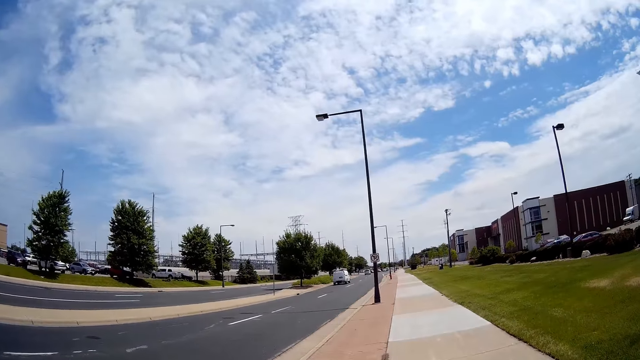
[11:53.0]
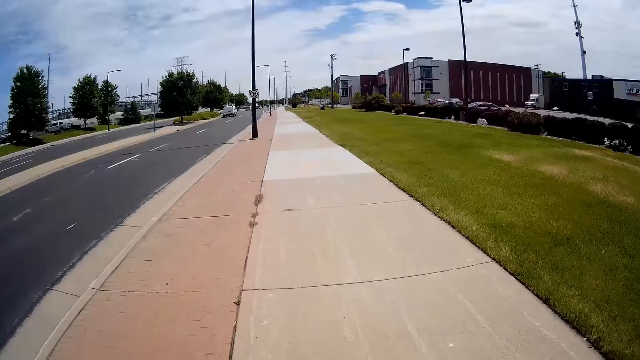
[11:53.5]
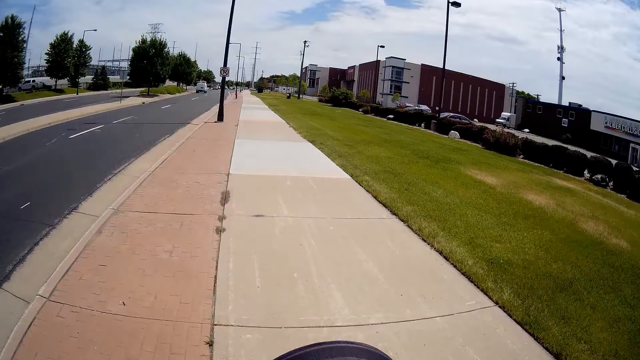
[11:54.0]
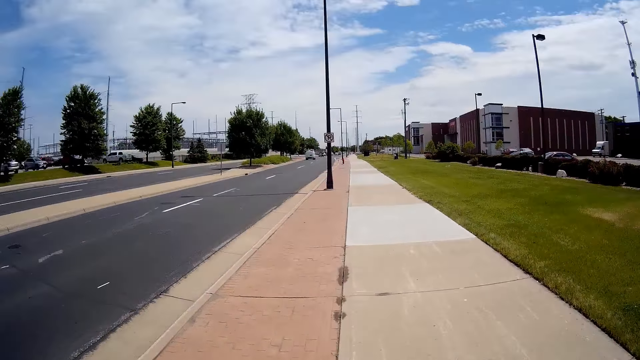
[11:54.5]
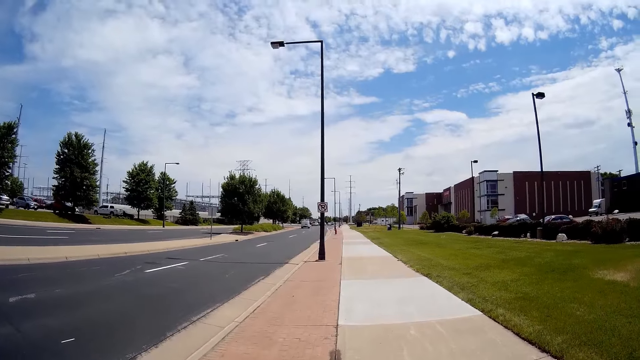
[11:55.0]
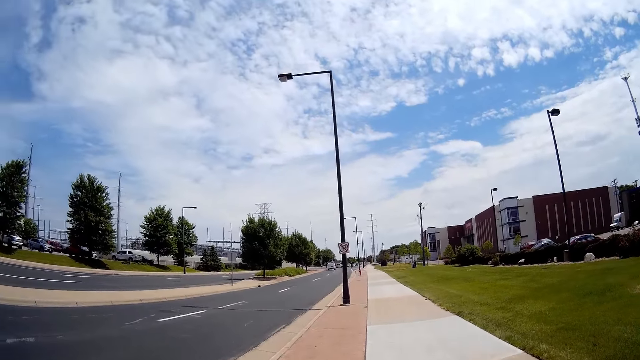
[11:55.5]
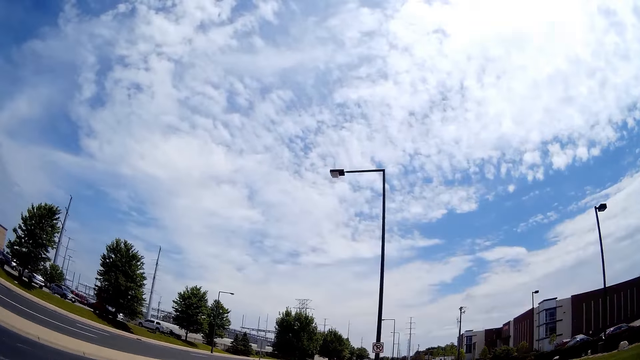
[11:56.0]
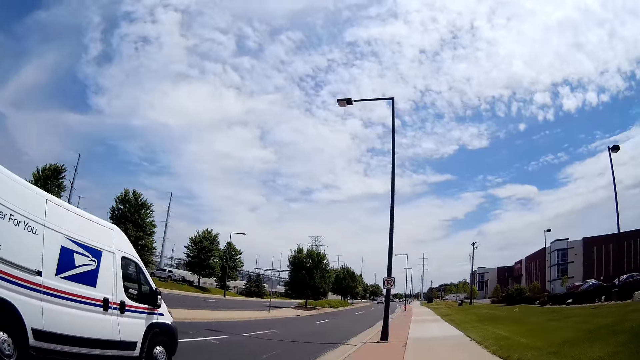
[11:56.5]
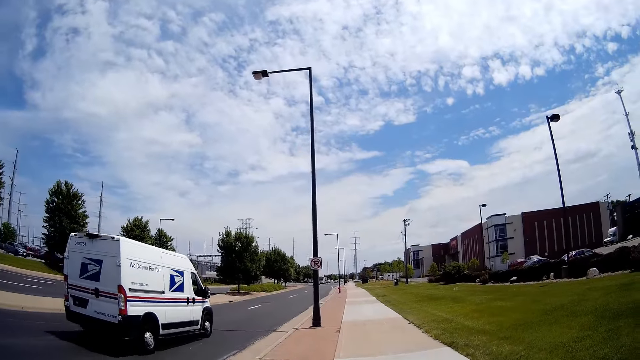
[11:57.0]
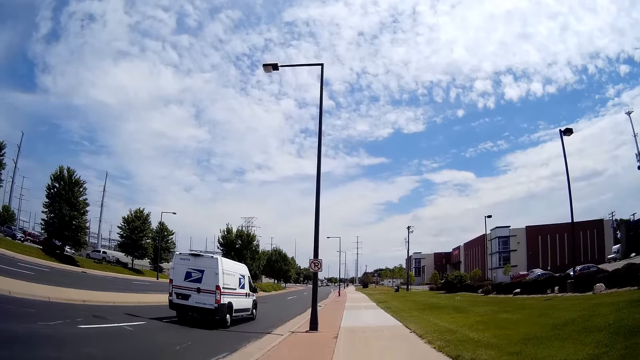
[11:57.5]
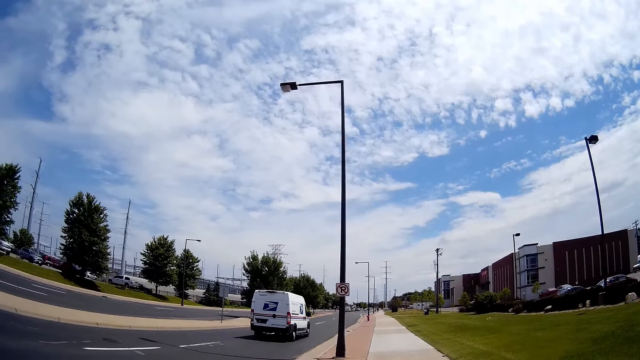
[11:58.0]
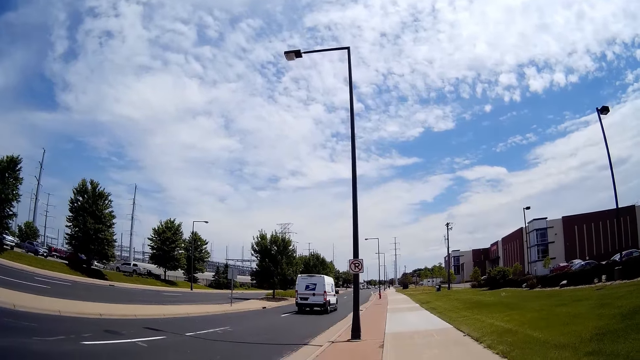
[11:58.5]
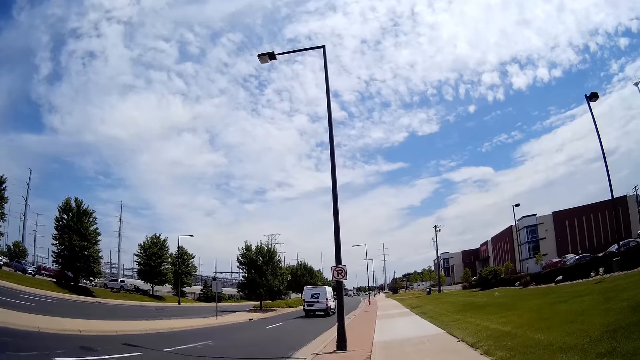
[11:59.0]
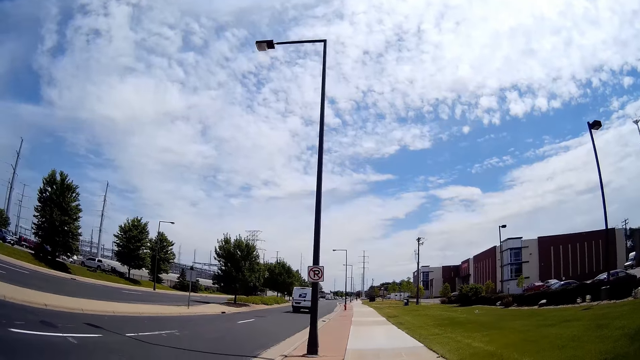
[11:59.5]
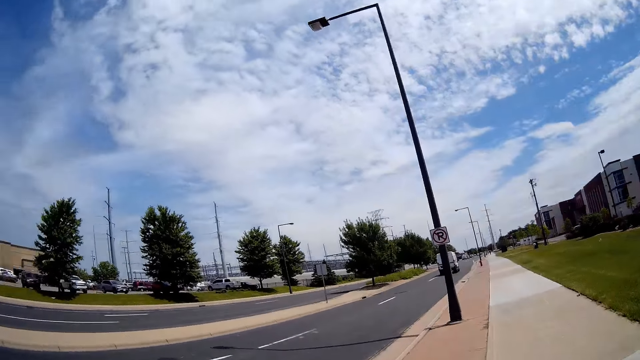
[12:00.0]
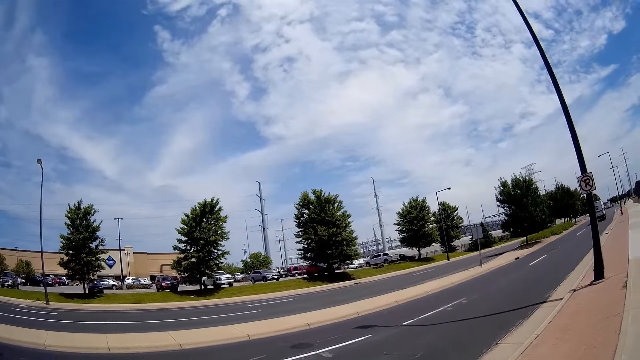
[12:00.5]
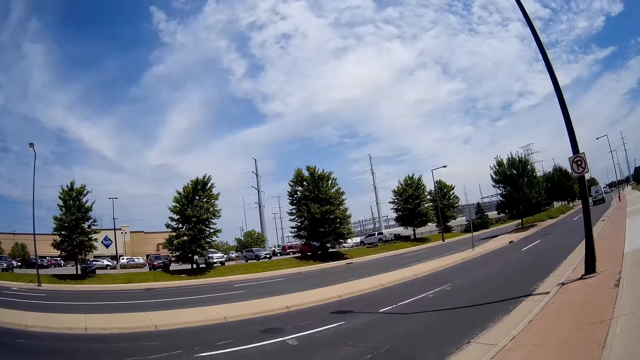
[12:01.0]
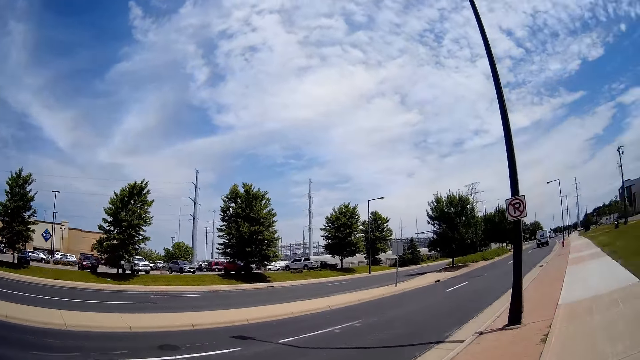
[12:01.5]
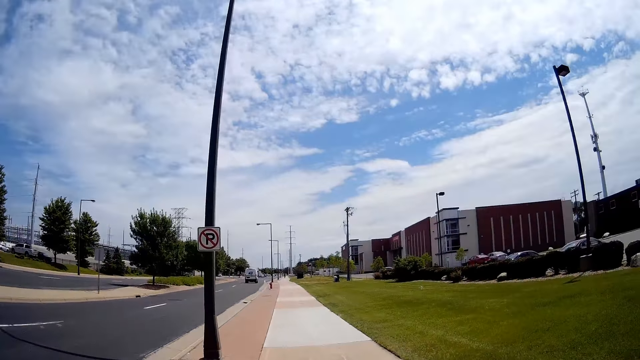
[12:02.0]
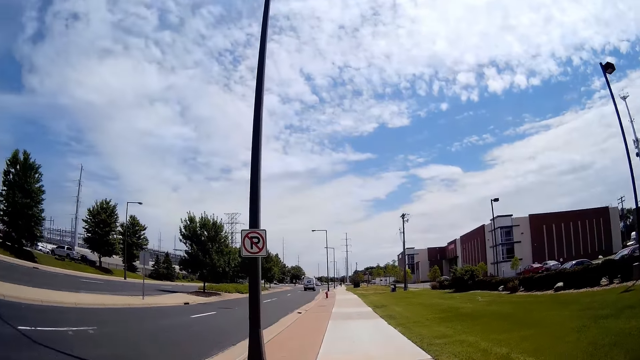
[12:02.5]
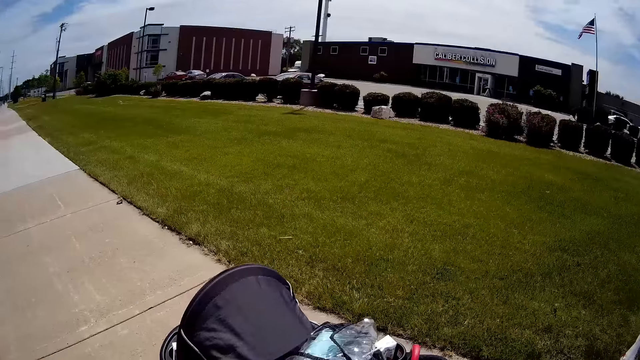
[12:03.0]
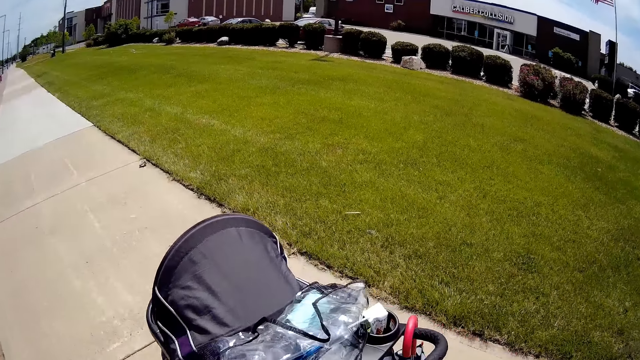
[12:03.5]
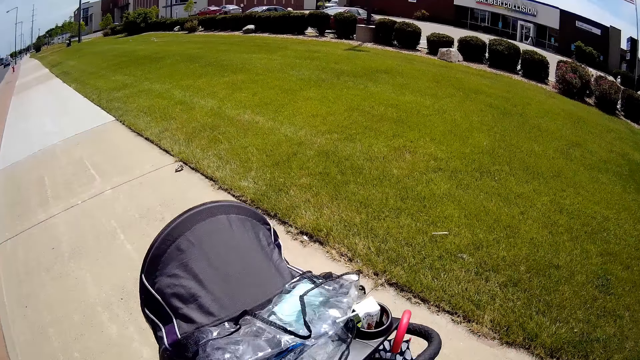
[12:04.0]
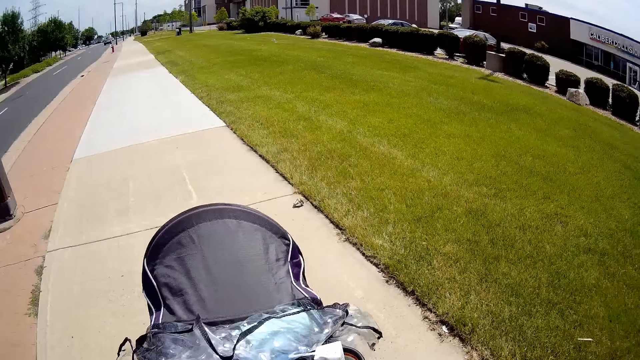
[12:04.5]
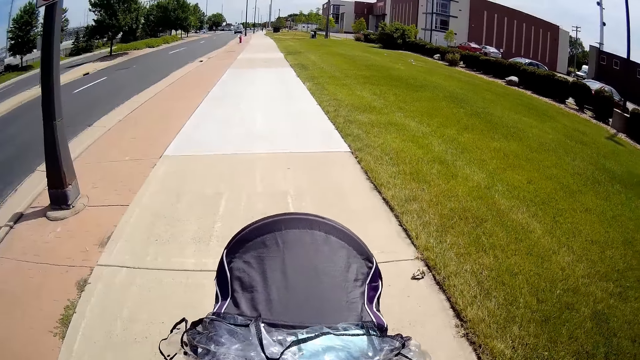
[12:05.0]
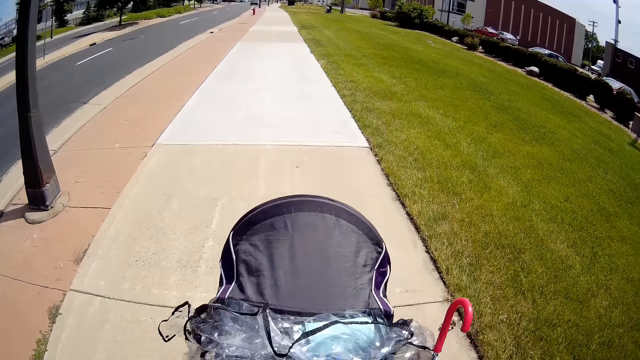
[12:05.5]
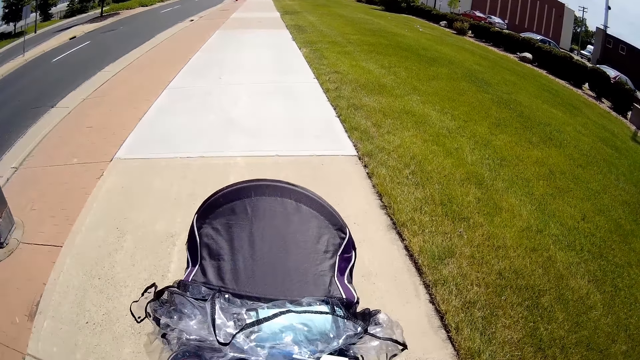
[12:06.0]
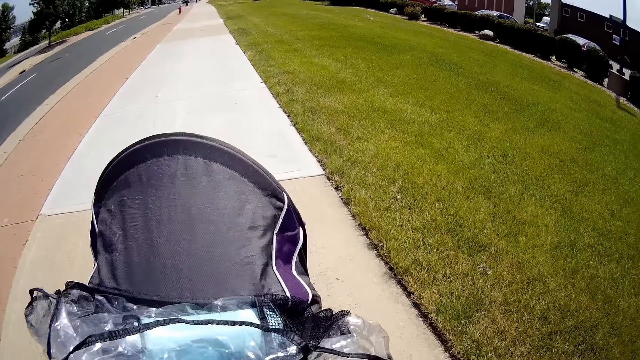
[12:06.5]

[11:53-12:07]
The camera wearer converses with a kid. They push a stroller. They converse with the kid. They push the stroller.

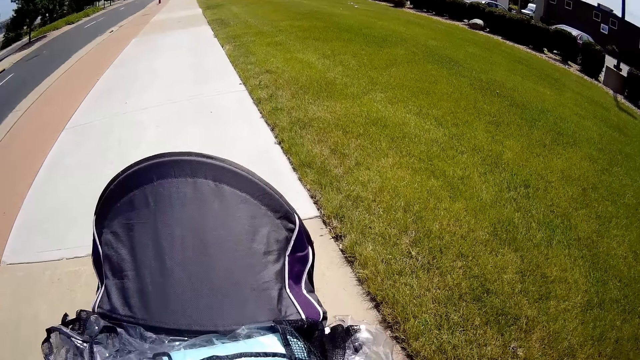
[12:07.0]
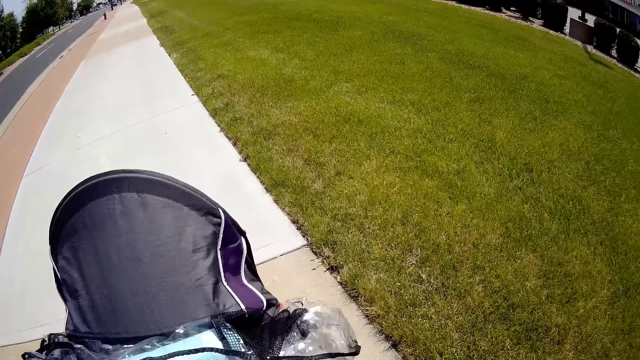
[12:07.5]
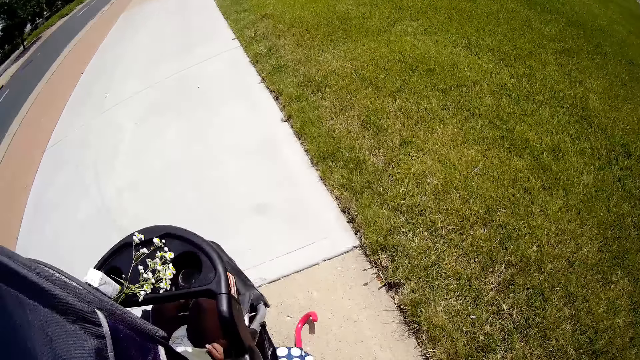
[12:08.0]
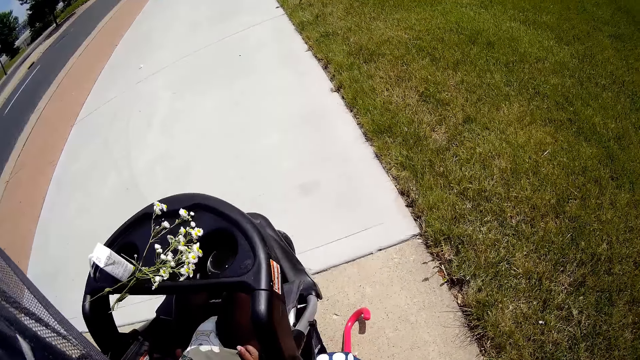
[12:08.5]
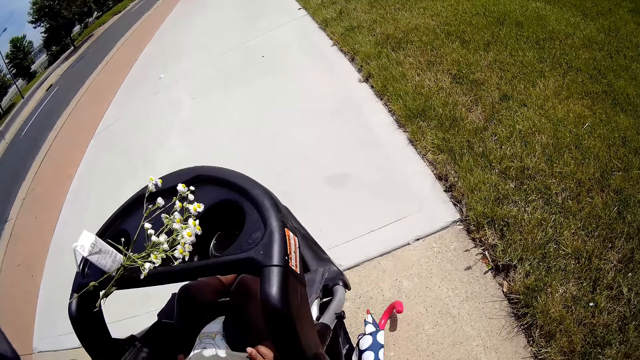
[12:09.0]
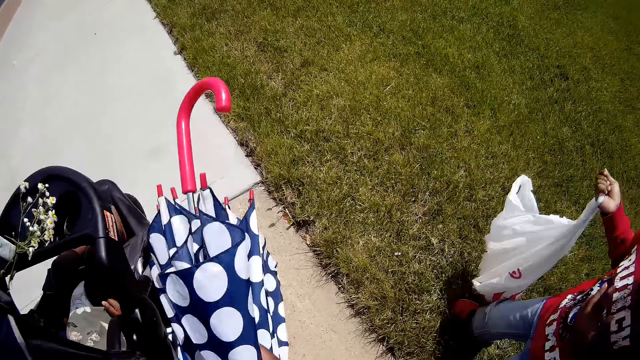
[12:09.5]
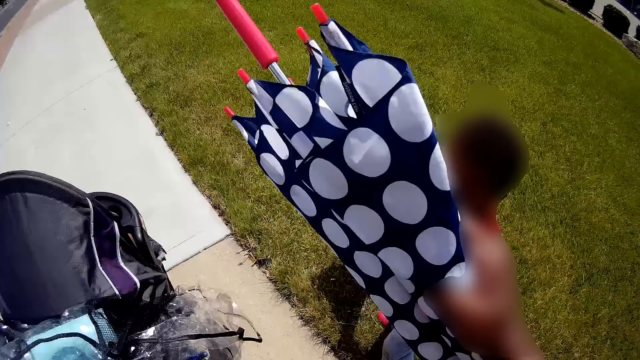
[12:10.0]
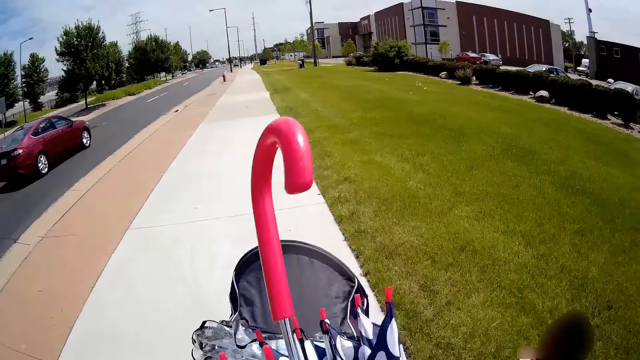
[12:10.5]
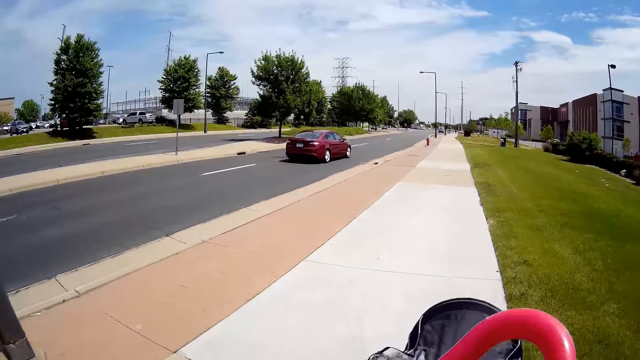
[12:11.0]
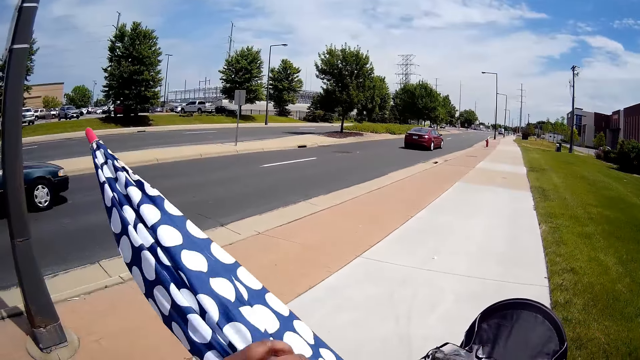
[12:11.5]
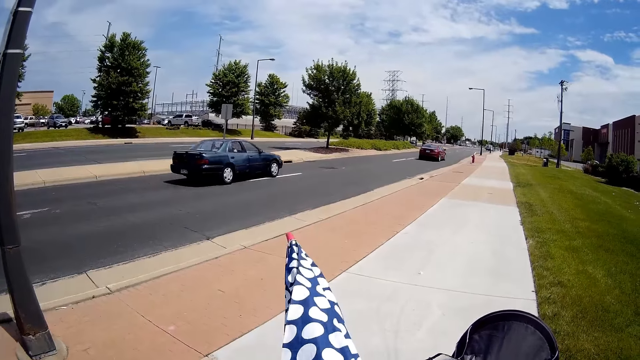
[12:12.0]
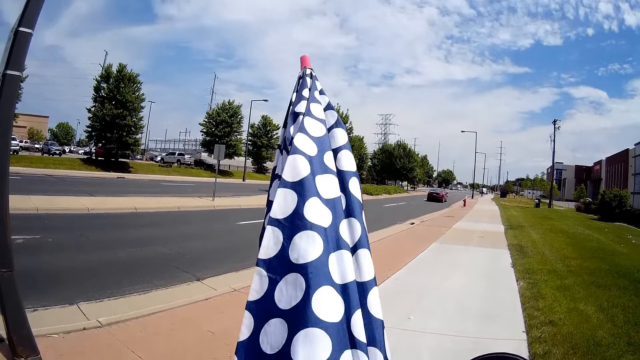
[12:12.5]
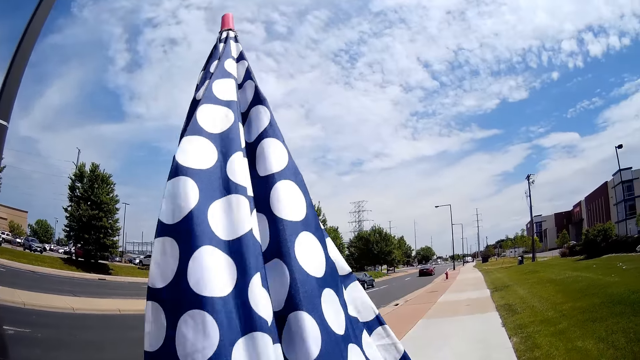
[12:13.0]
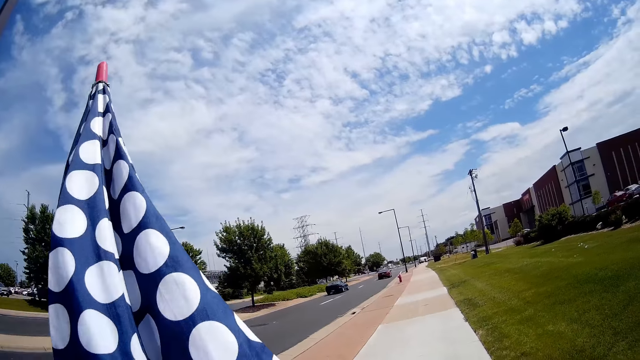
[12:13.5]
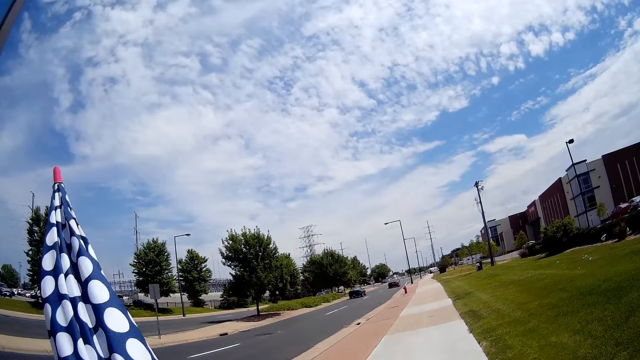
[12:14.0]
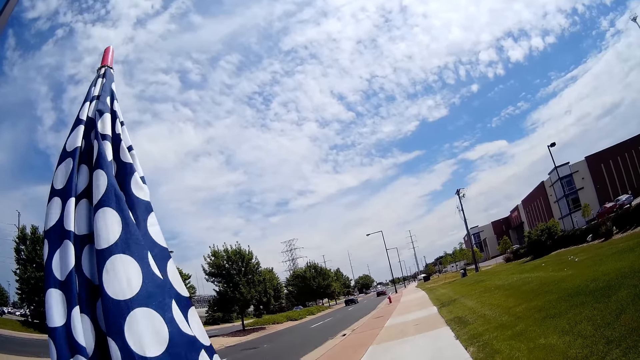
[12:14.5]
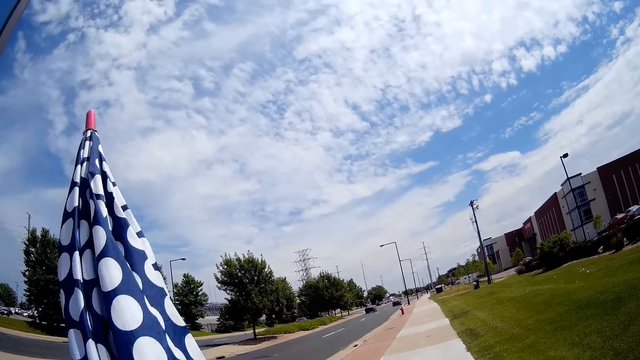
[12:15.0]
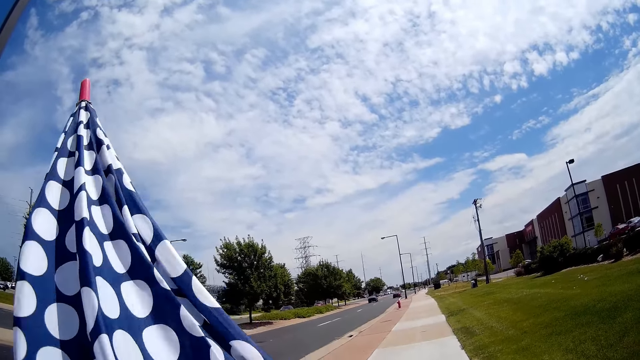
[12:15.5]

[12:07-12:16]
The camera wearer picks up an umbrella with her right hand. She places the umbrella on the other hand. She holds the umbrella with both hands. She adjusts the umbrella with her hand.
